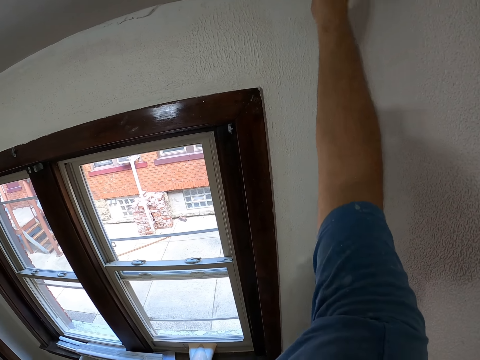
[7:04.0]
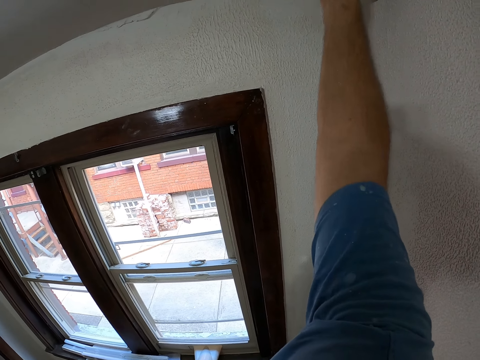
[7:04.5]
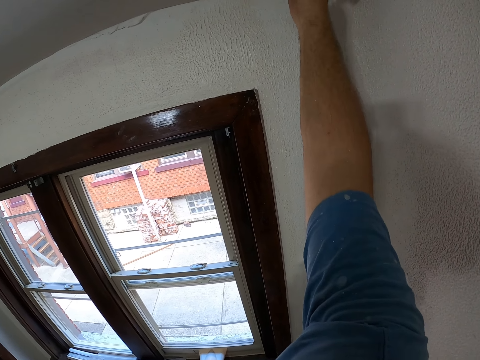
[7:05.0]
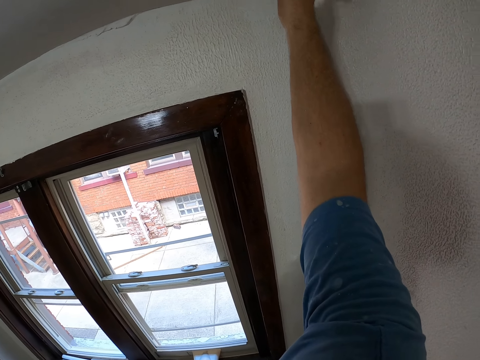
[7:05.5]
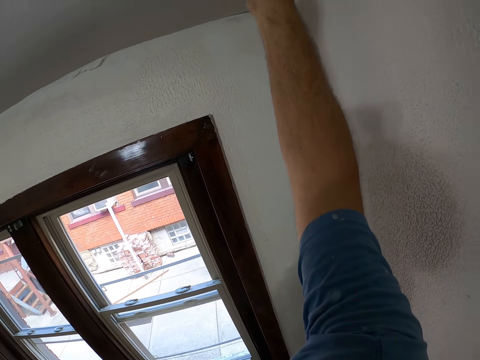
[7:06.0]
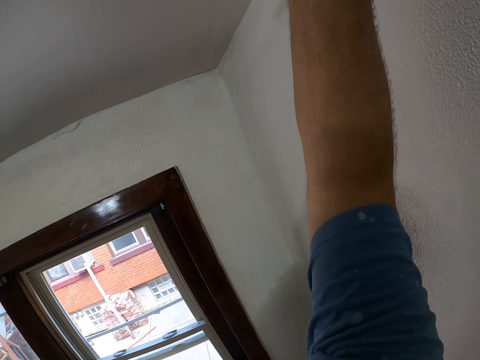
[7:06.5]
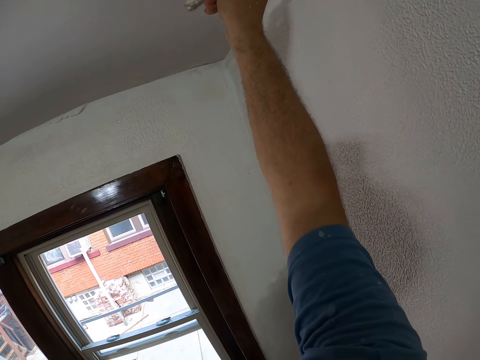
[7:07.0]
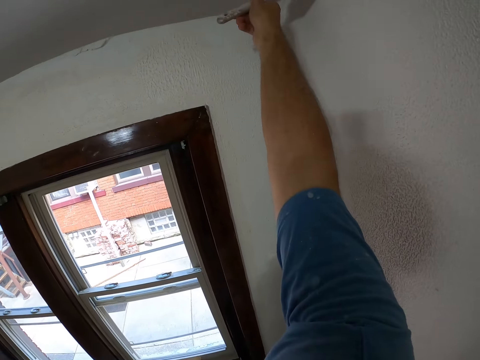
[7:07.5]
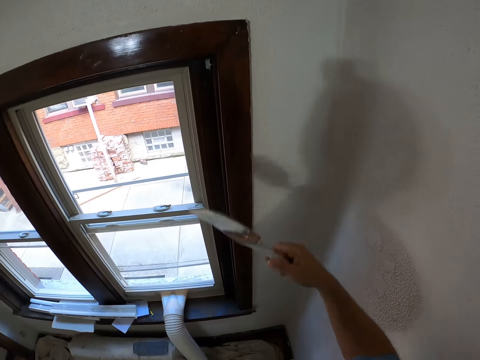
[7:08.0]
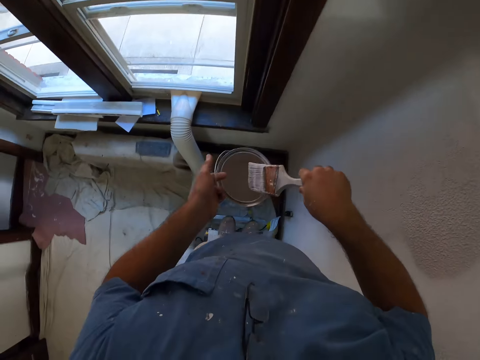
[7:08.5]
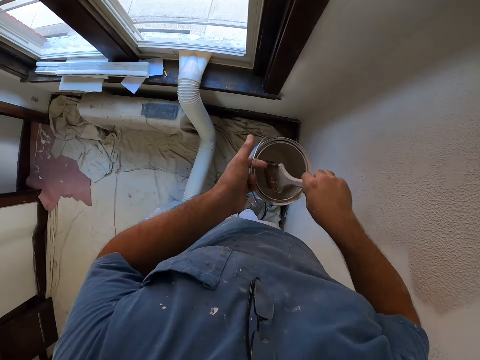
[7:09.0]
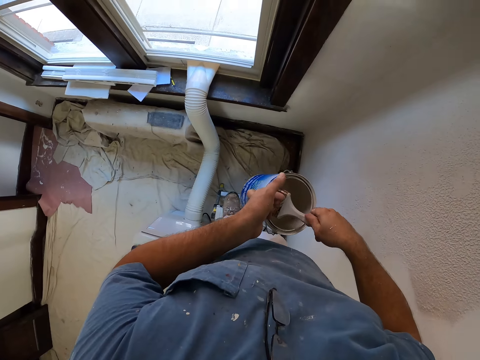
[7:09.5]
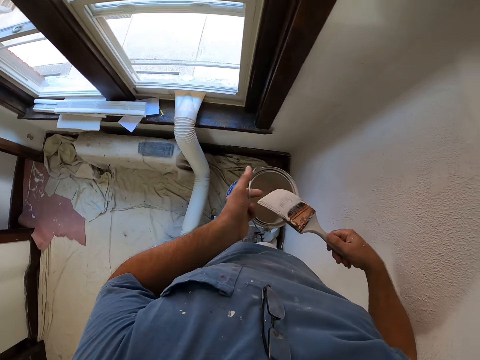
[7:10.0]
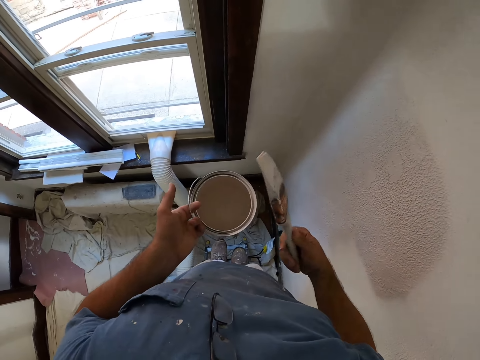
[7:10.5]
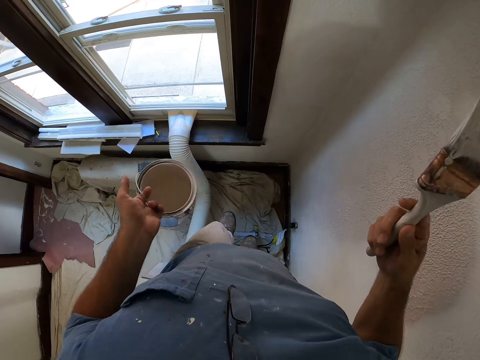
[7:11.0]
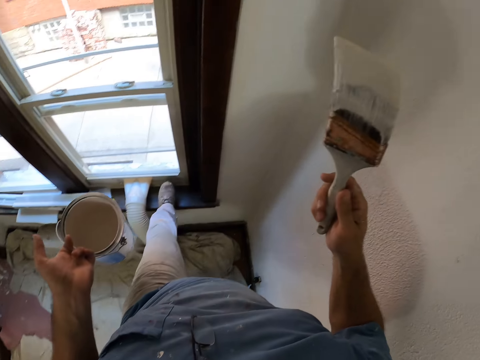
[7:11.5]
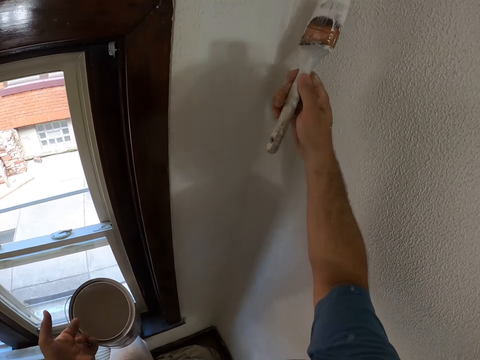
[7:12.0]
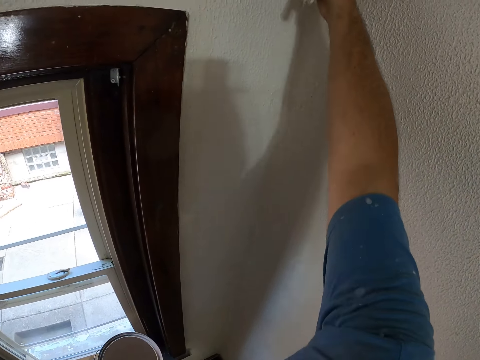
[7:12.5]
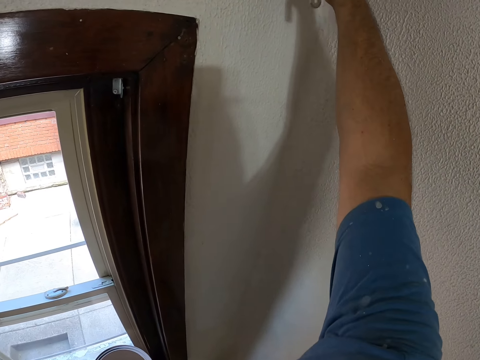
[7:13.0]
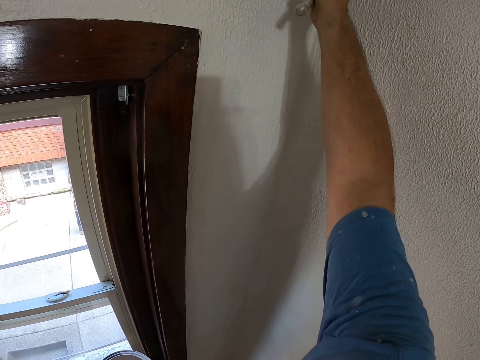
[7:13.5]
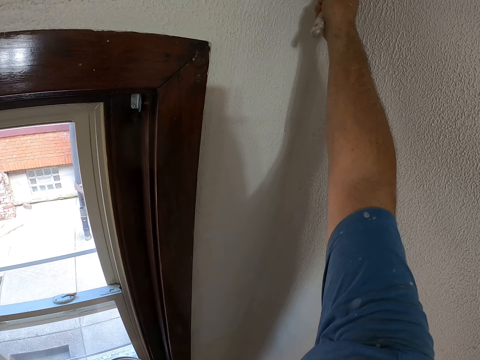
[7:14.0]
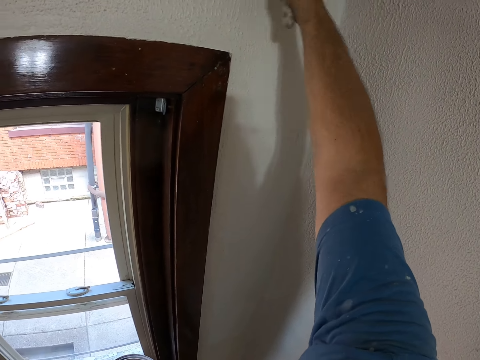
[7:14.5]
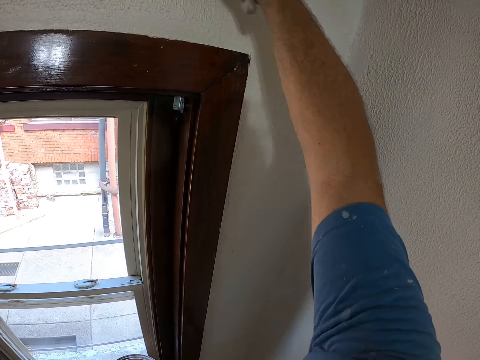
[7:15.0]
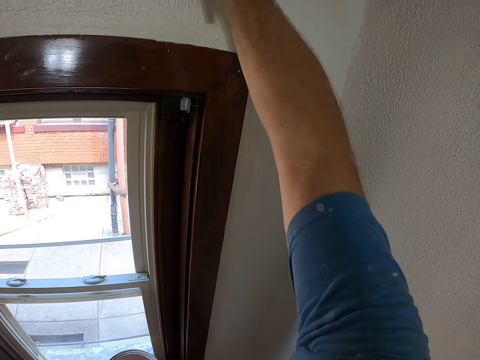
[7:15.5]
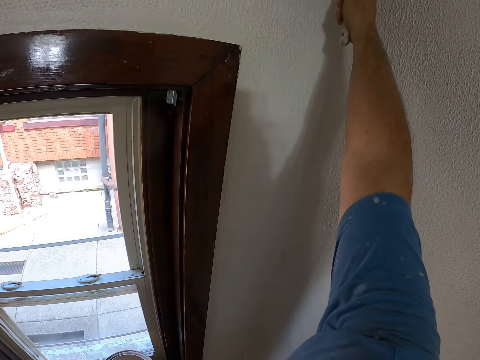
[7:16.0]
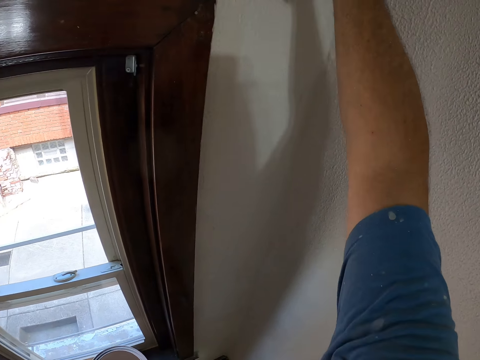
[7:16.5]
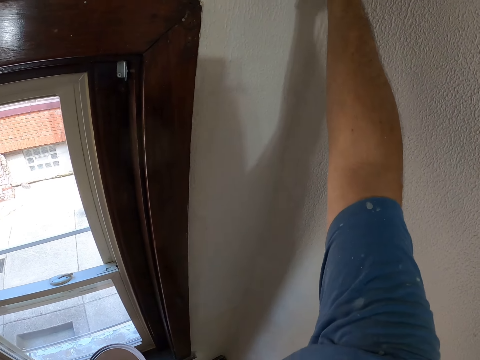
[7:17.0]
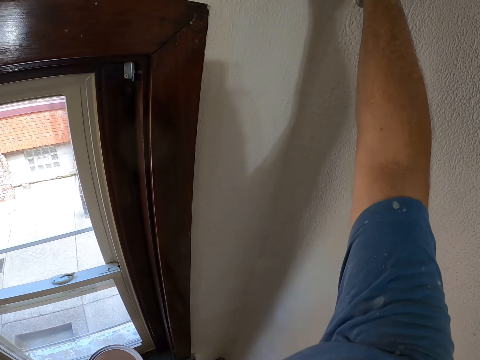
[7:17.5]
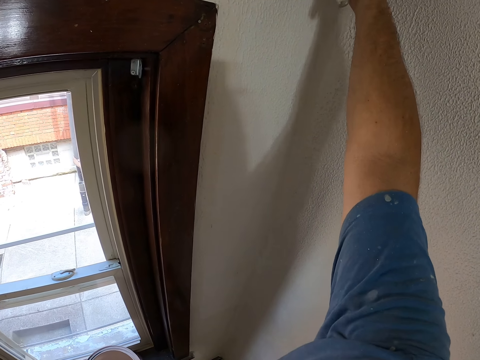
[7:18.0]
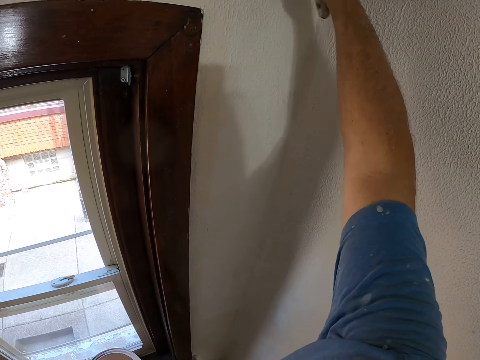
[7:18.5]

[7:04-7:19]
The camera wearer dips the brush into the paint. They shake the brush. They place the left foot on the window frame. They continue painting.

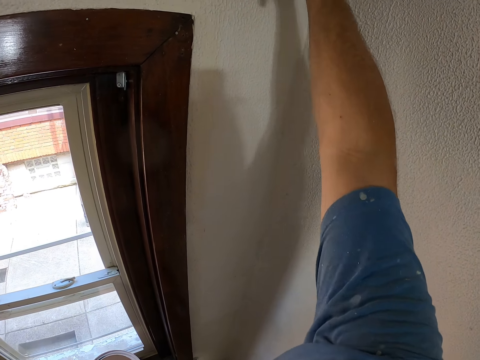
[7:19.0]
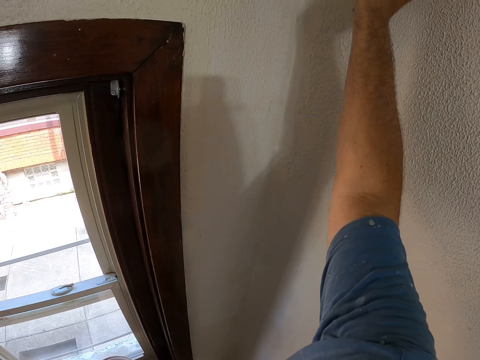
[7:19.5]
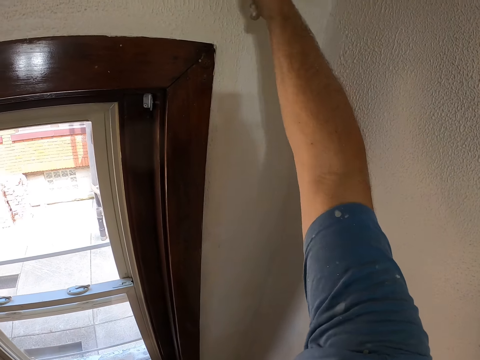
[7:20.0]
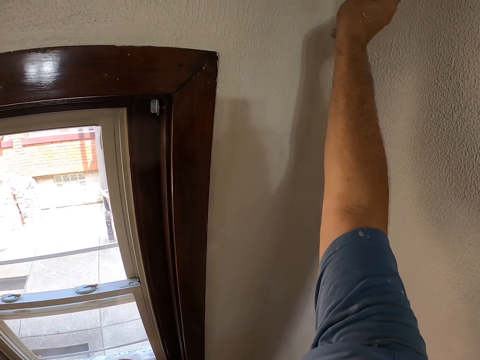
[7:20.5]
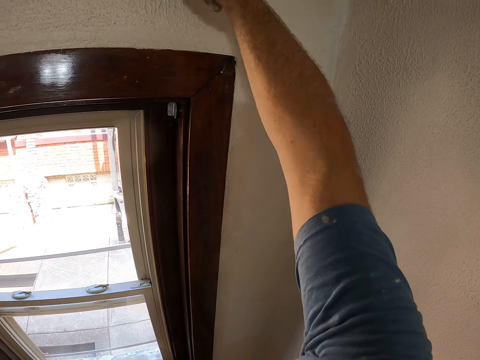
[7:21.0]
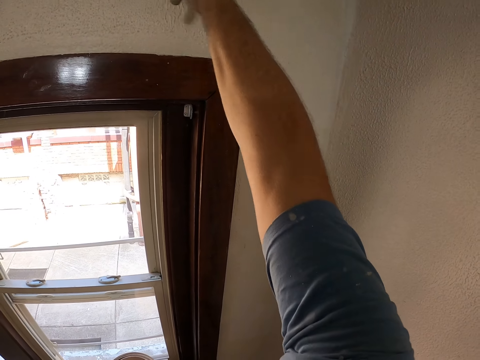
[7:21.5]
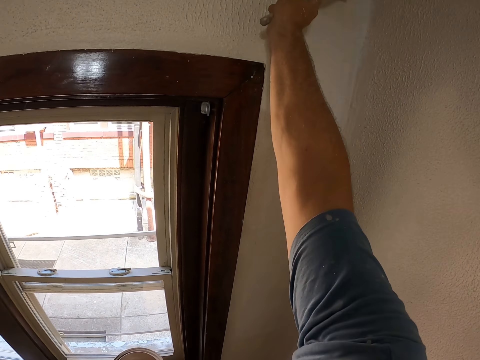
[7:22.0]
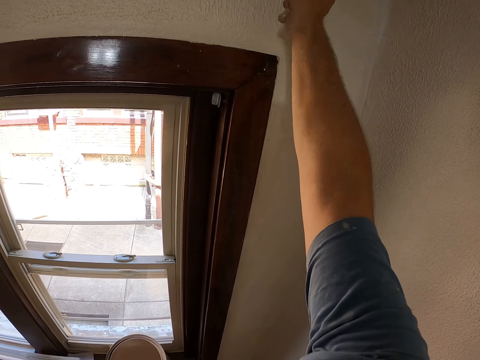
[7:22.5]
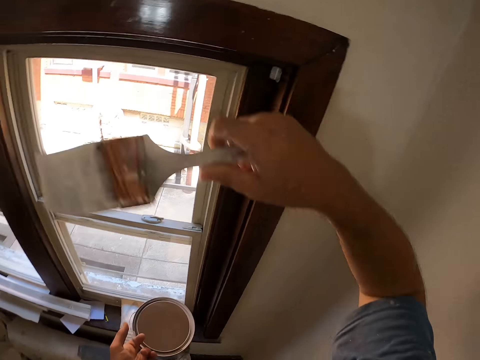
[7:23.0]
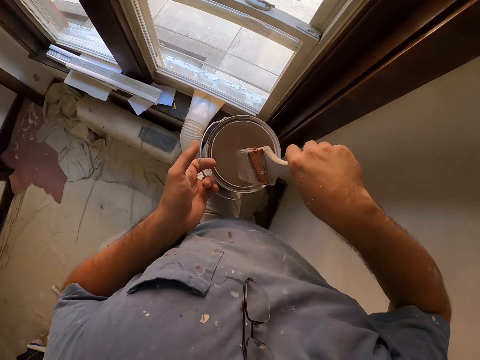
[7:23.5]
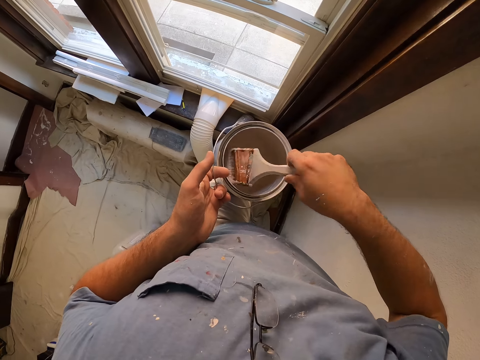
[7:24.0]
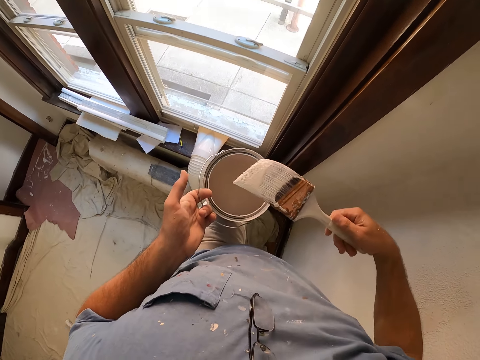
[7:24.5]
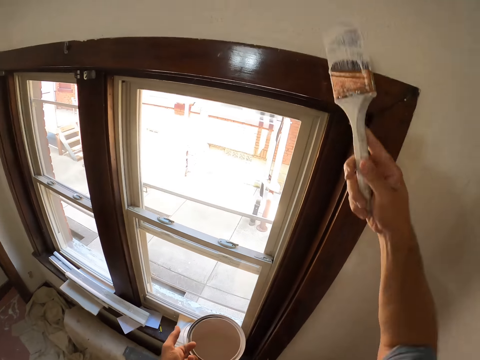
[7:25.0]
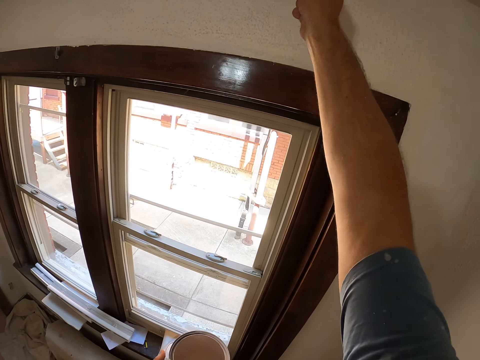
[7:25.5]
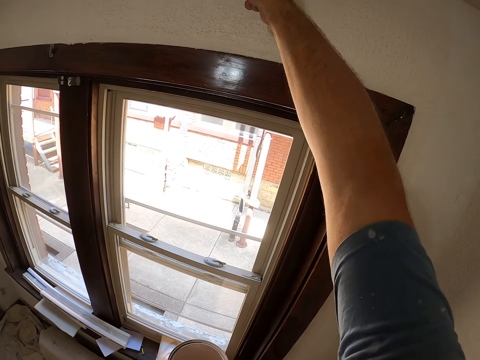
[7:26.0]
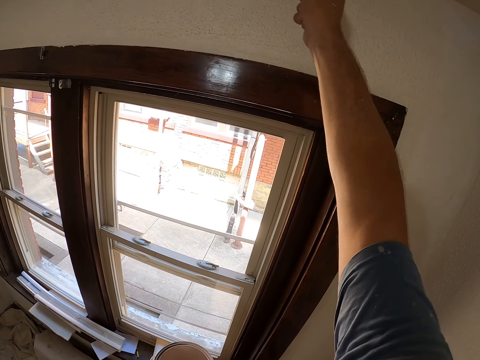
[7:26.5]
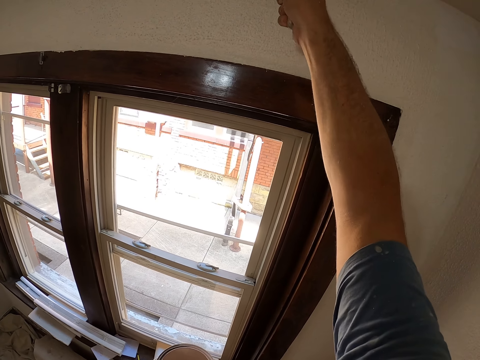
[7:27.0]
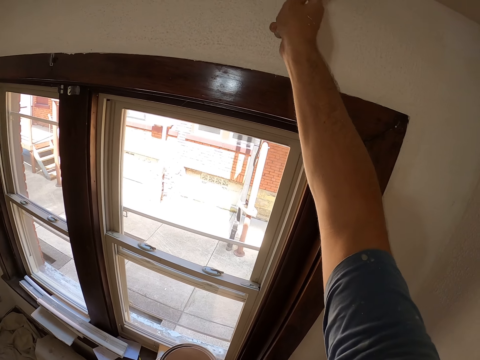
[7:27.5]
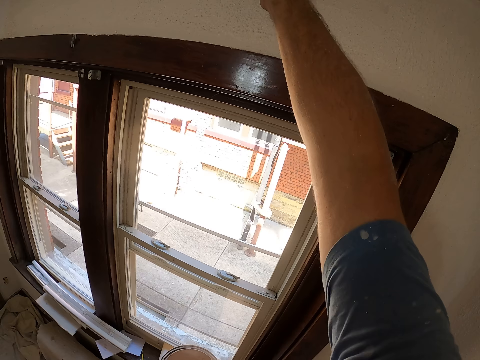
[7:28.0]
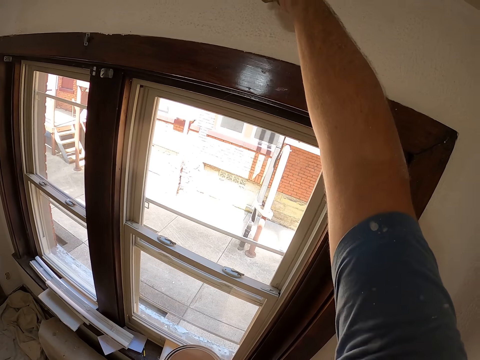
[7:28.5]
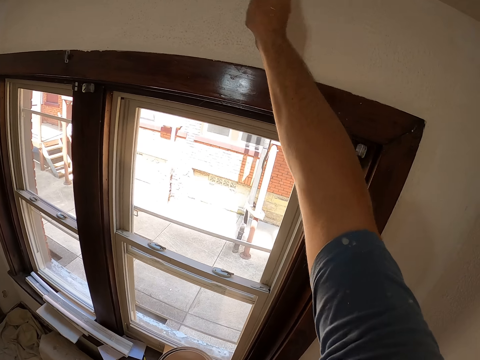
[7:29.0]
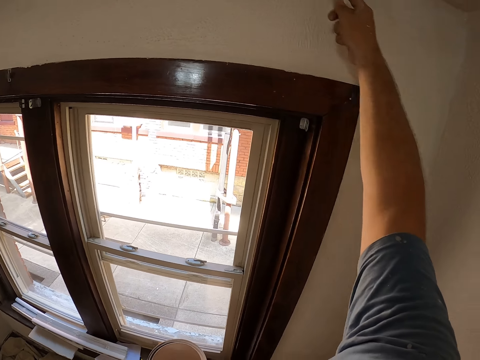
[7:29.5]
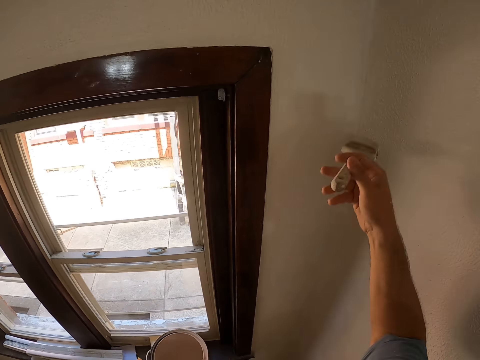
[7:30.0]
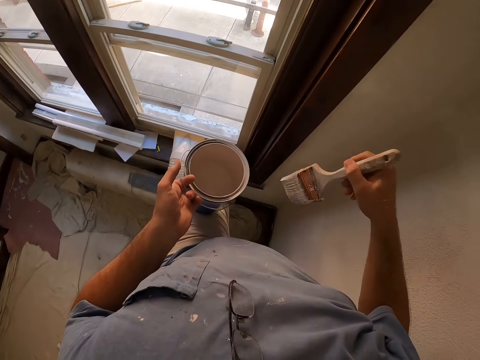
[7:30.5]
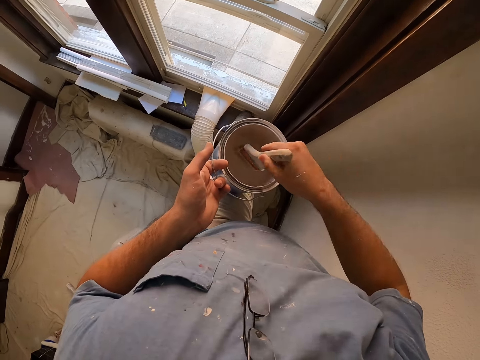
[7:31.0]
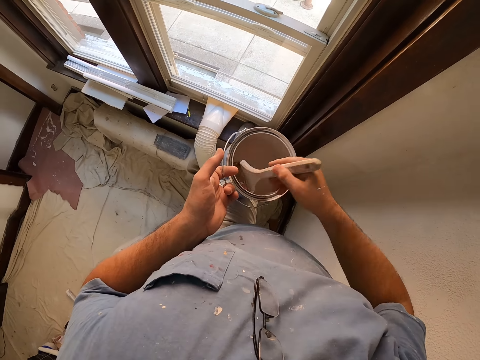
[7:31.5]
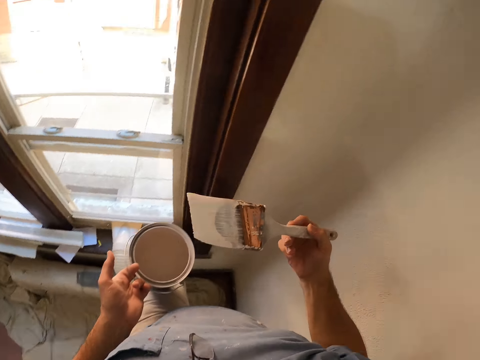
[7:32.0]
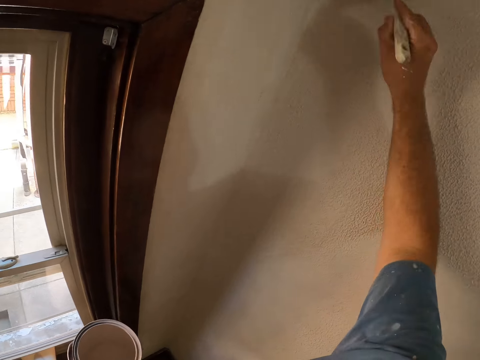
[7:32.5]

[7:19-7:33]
The camera wearer dips the brush into the paint. They continue painting. They dip the brush into the paint.
